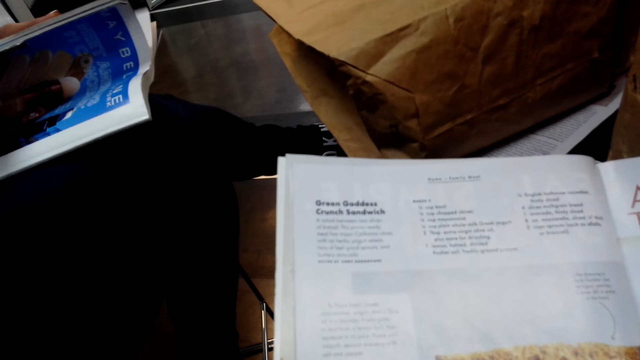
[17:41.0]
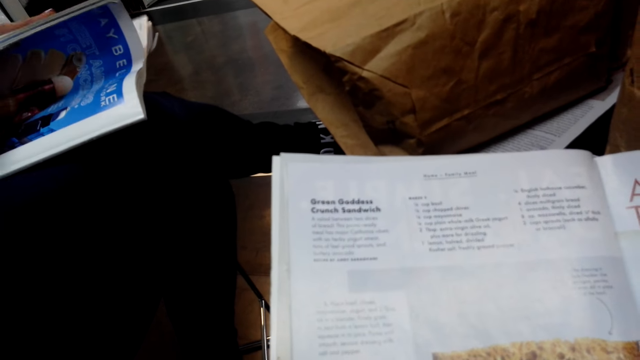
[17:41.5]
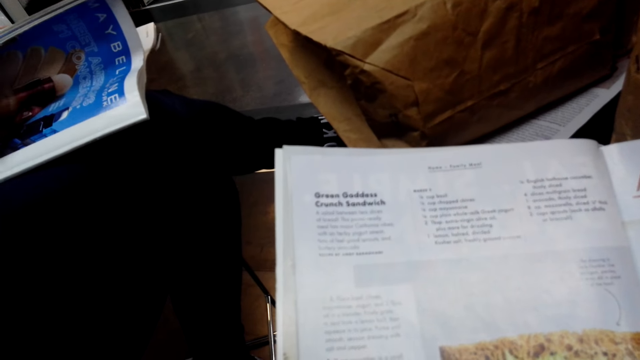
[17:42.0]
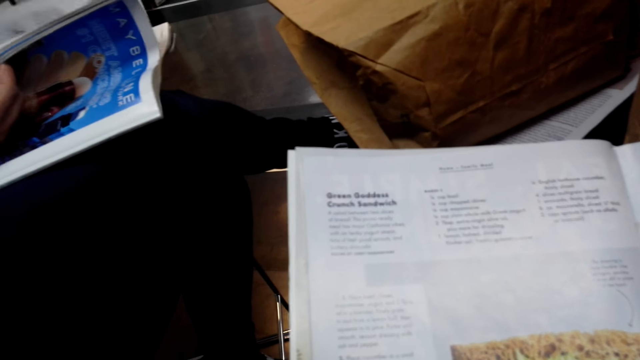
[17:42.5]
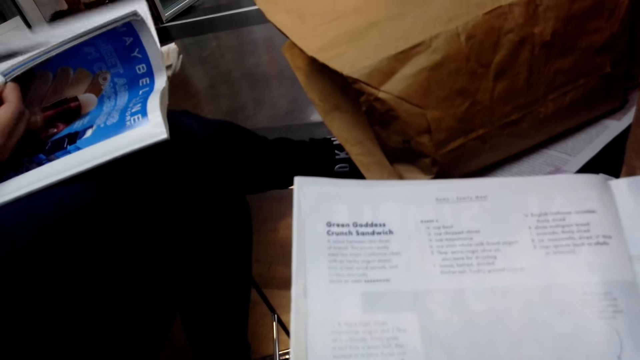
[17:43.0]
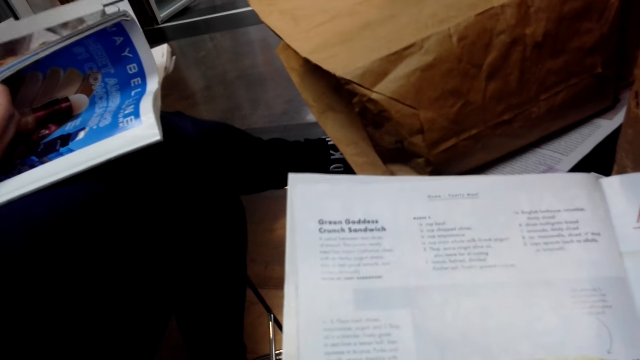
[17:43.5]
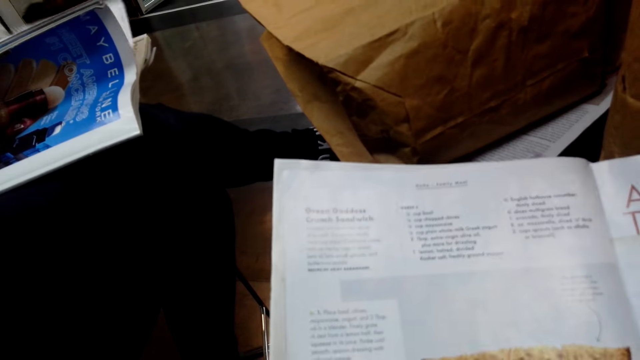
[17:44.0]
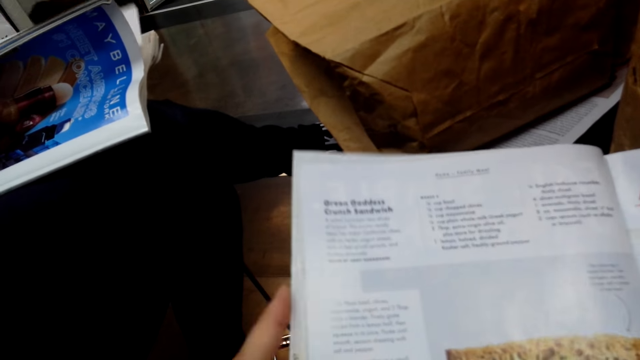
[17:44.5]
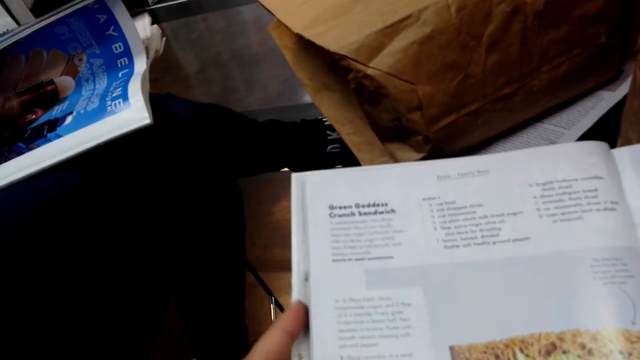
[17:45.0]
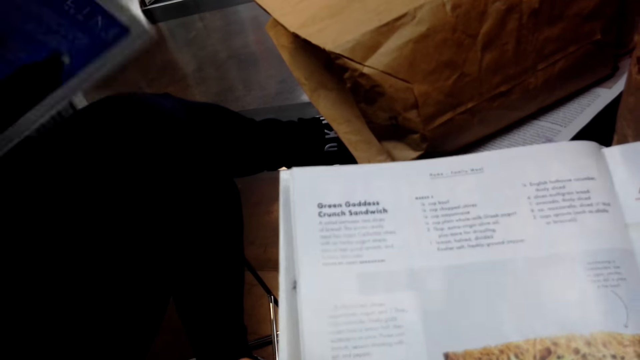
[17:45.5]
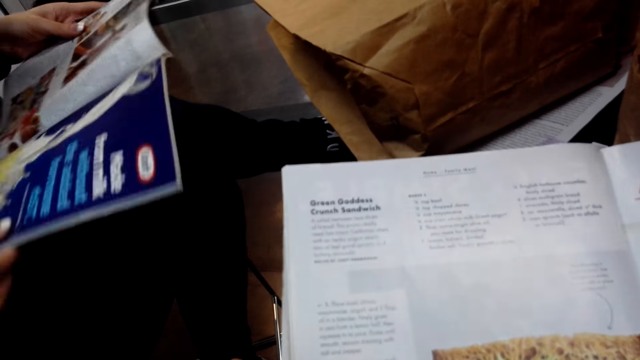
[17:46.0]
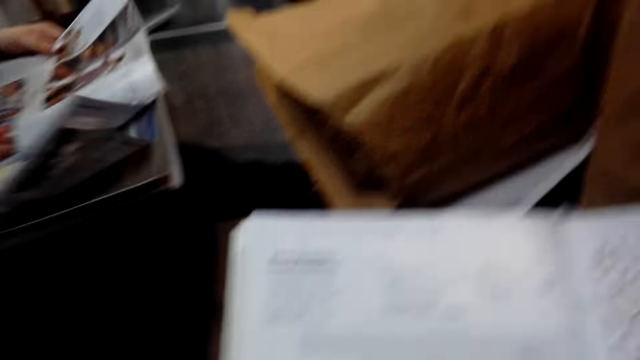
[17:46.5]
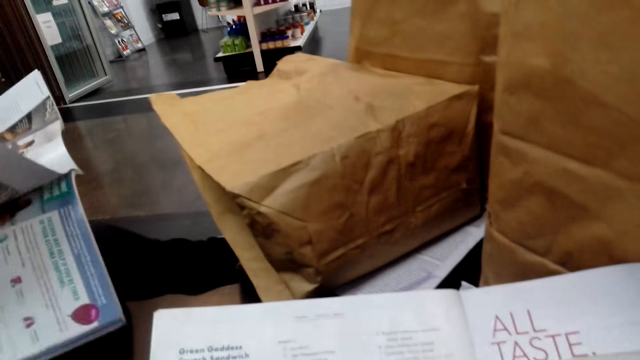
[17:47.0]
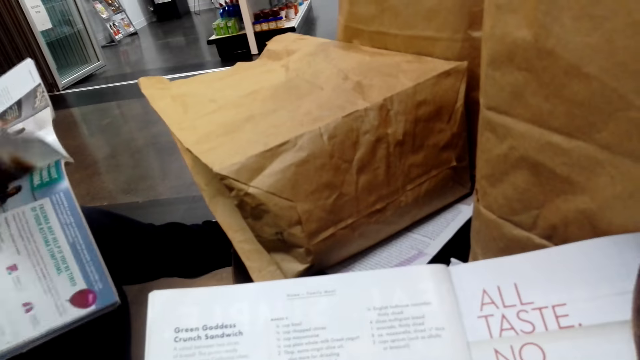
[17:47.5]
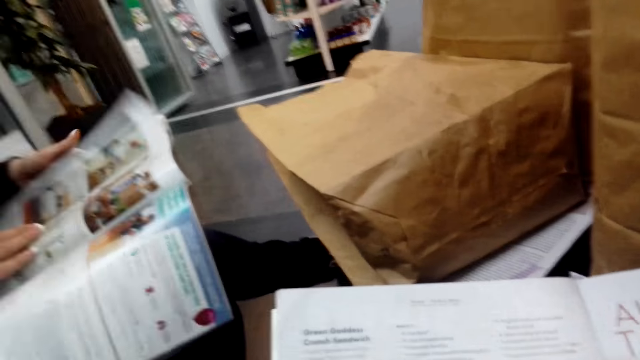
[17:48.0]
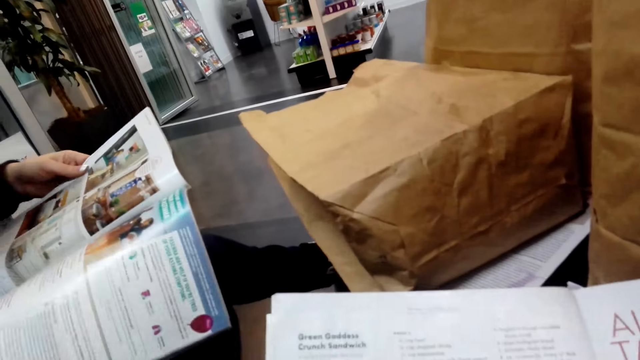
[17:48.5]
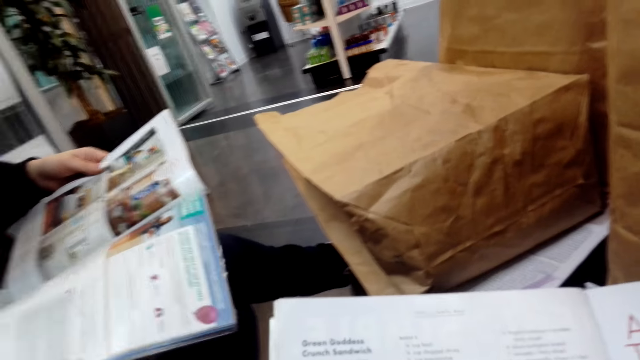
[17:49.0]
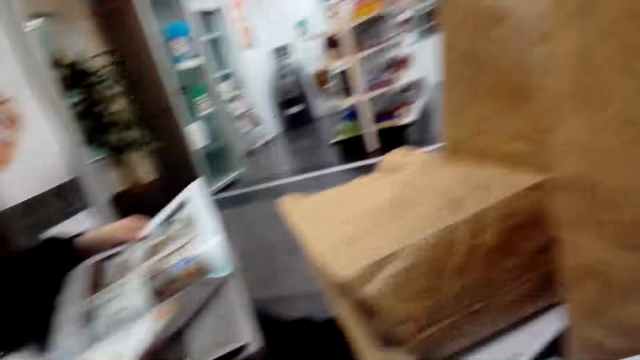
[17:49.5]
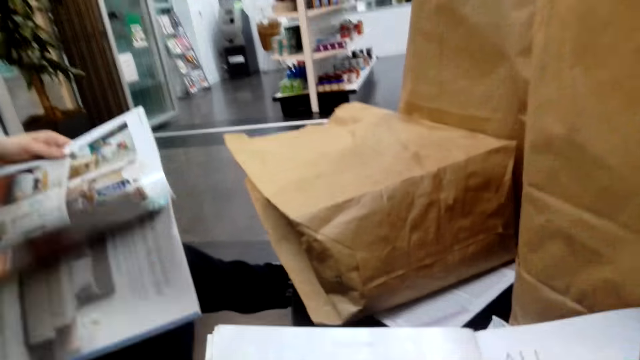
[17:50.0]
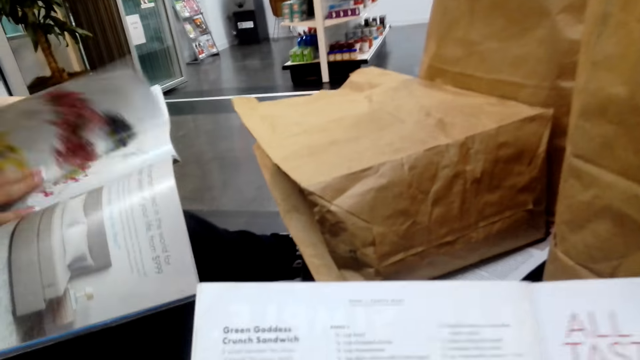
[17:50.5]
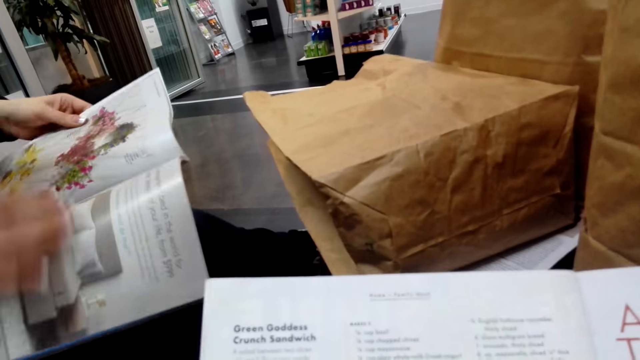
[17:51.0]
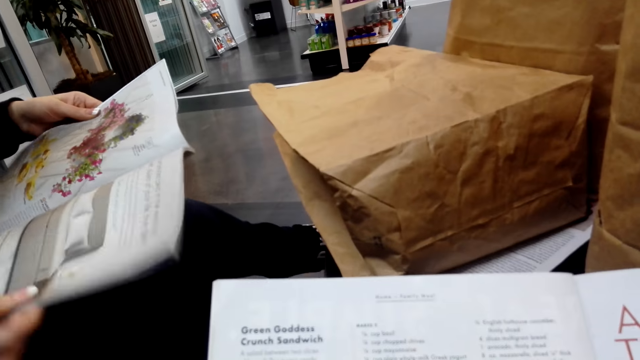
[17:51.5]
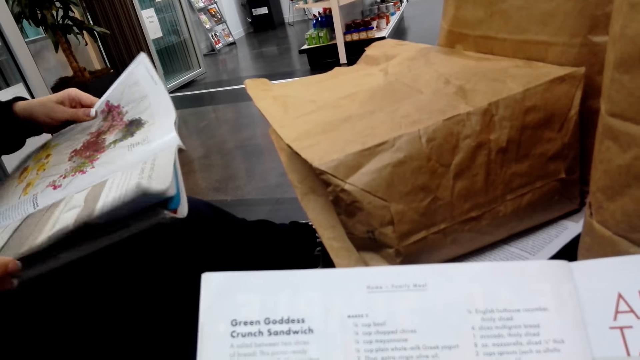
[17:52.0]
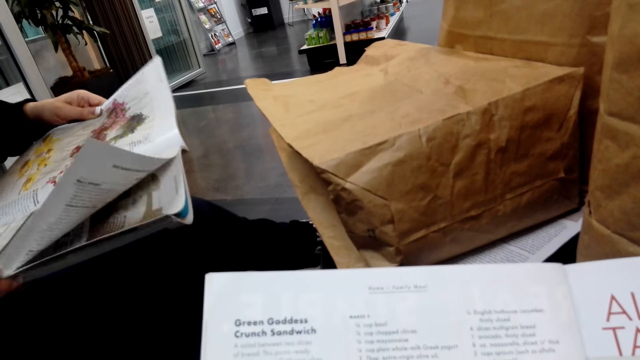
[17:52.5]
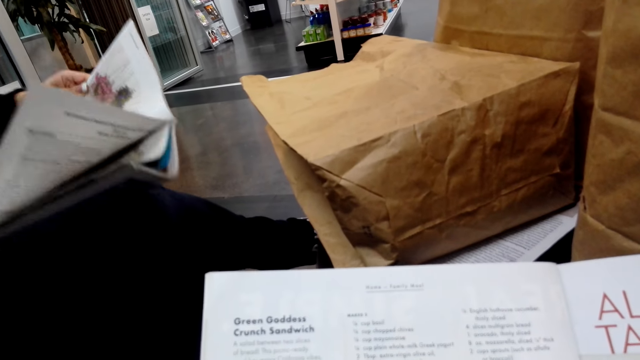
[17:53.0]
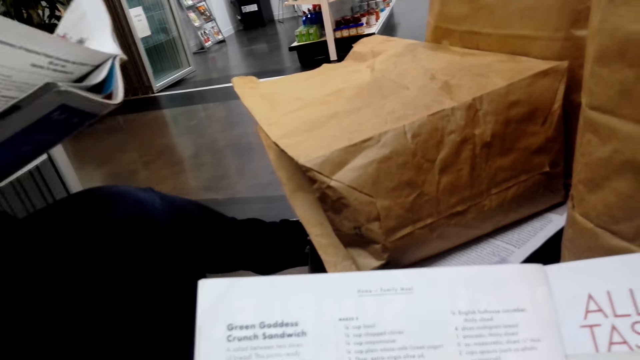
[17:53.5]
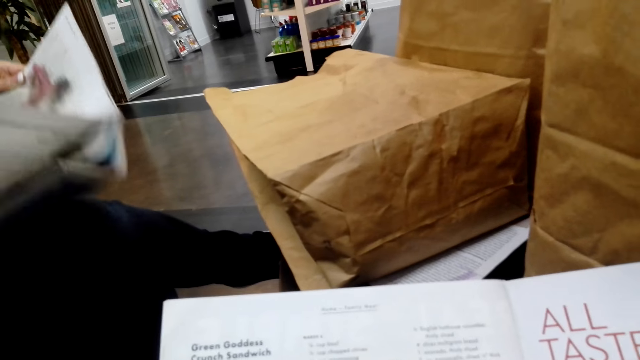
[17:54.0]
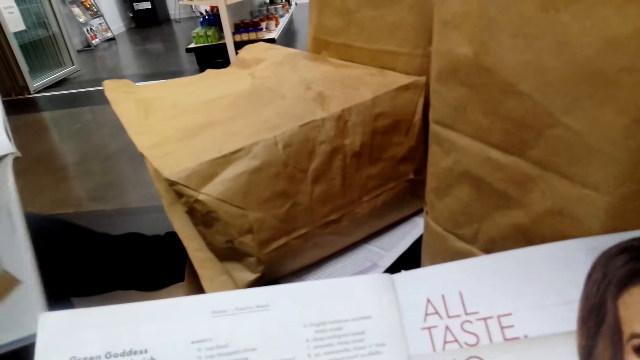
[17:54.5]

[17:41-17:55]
The camera wearer reads in the pamphlet. A person turns to the next page.

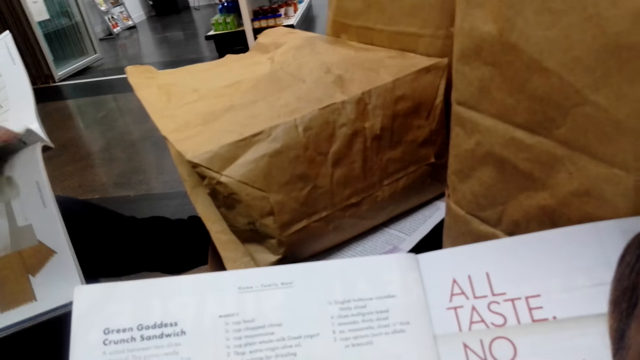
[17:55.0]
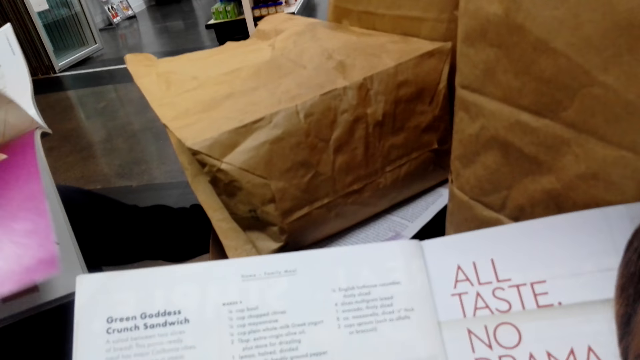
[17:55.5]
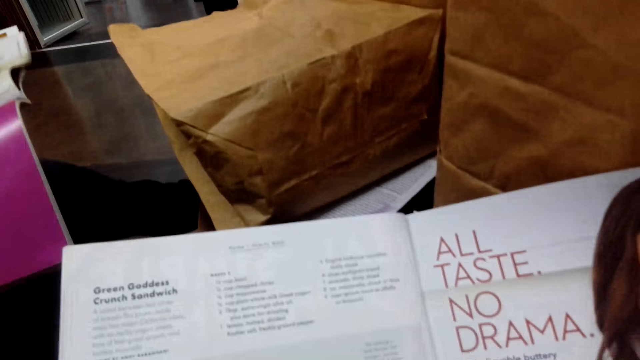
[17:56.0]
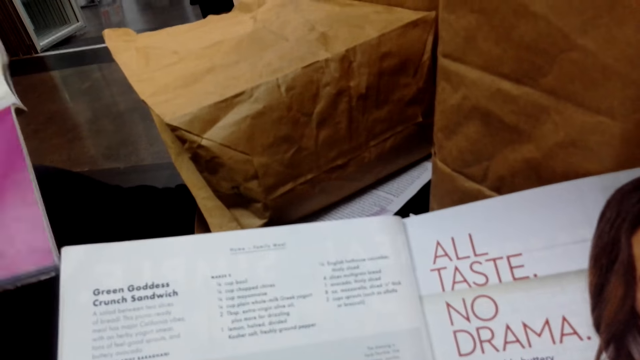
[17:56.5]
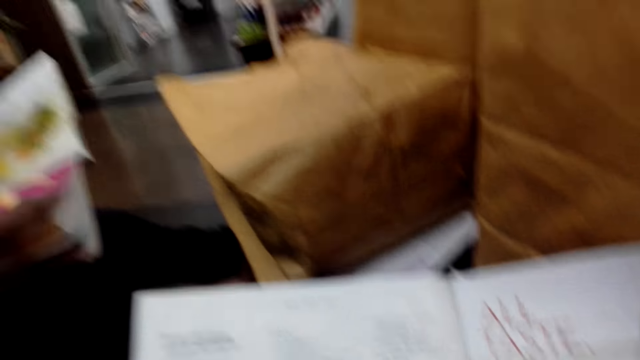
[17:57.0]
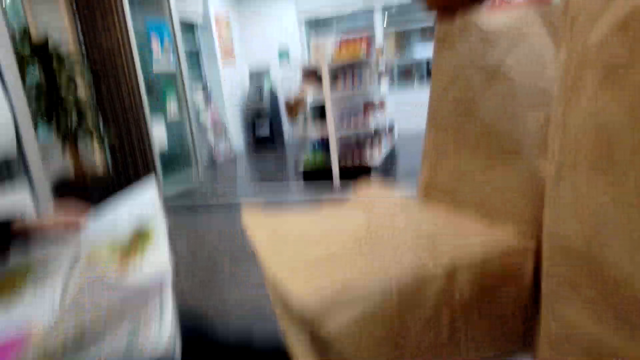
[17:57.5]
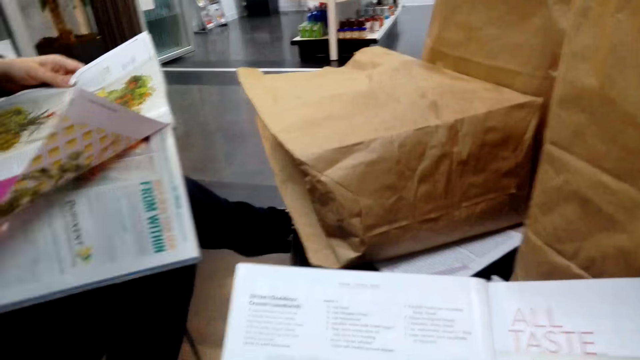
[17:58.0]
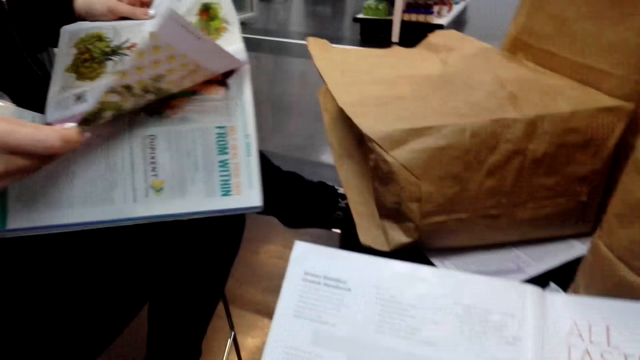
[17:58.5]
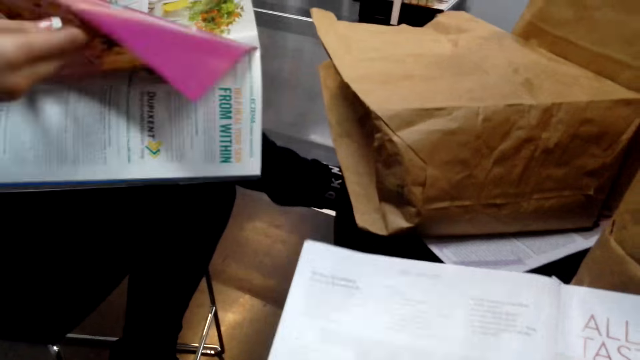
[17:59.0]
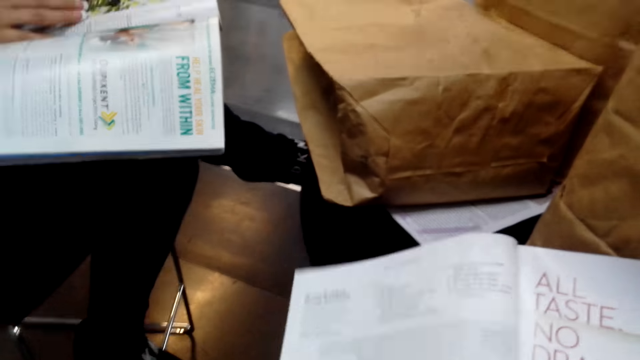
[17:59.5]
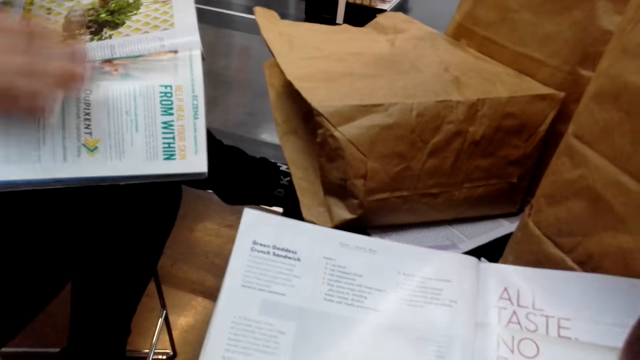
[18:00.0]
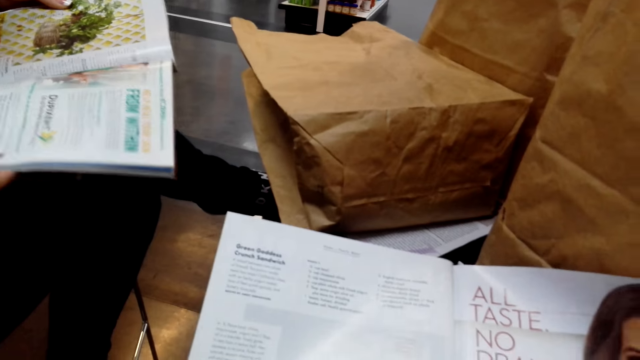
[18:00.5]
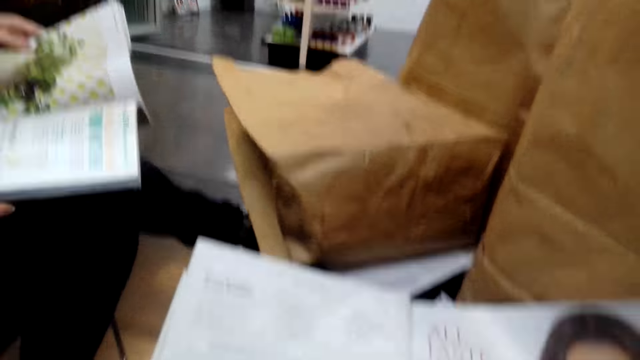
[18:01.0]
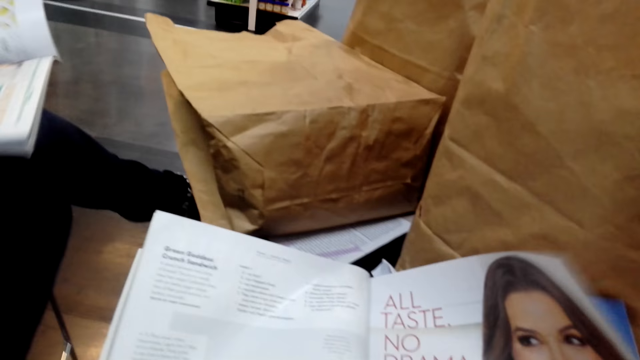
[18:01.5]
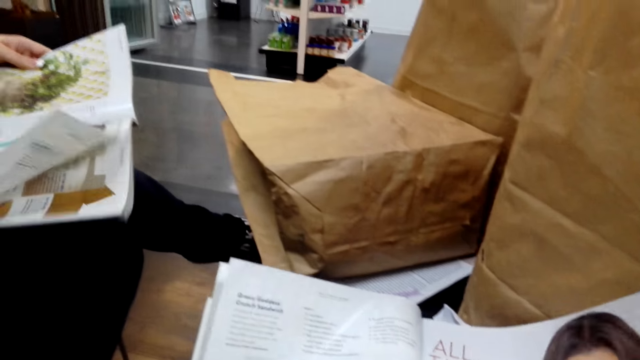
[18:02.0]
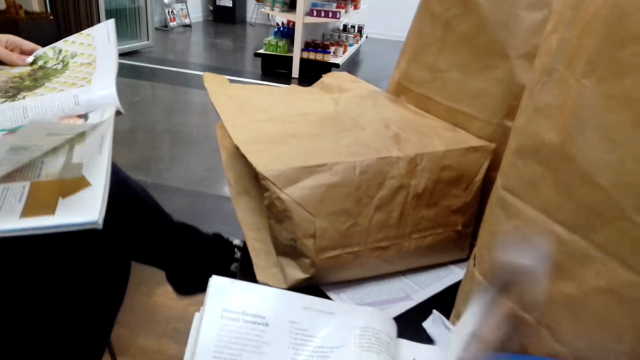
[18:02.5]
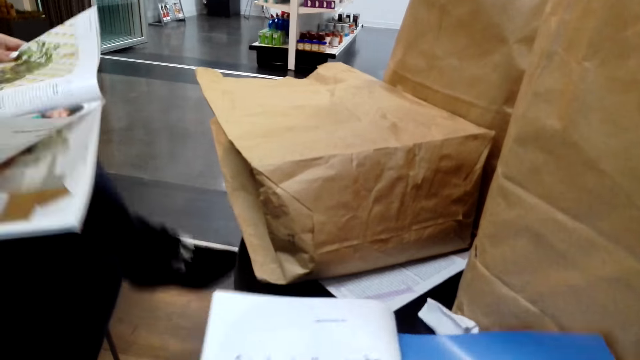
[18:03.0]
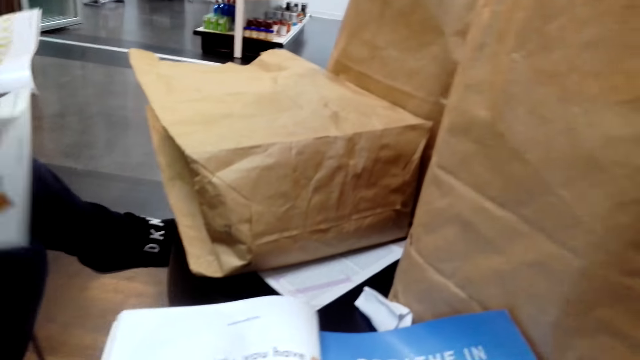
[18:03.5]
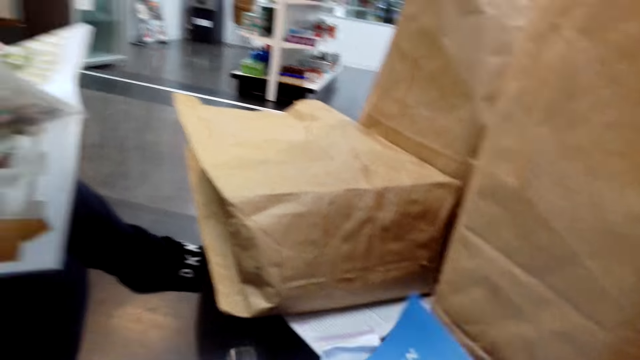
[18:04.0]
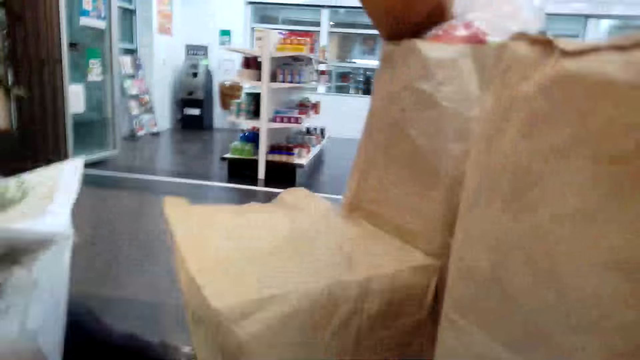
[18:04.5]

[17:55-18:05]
The camera wearer turns to the next page.
